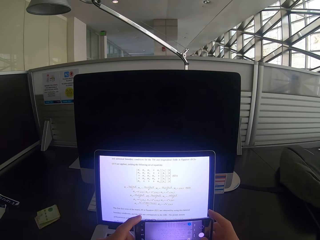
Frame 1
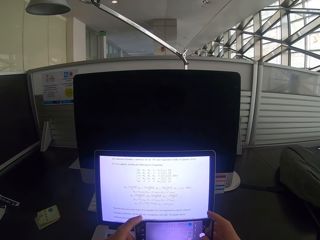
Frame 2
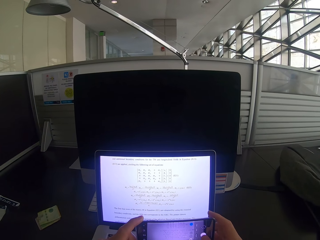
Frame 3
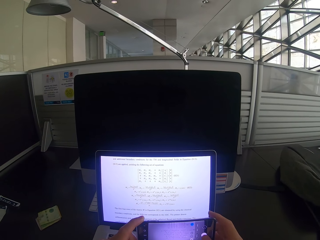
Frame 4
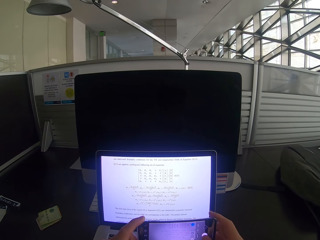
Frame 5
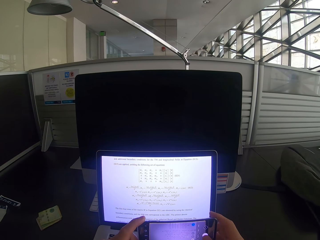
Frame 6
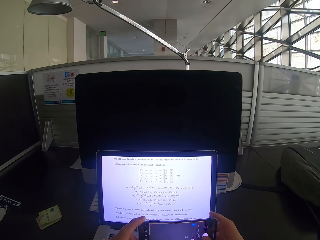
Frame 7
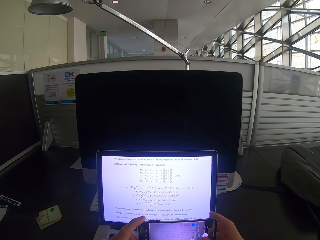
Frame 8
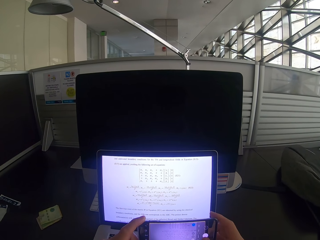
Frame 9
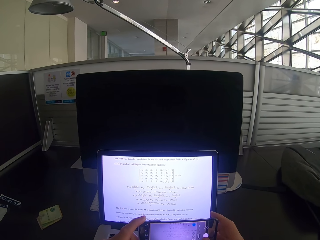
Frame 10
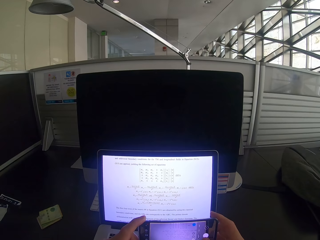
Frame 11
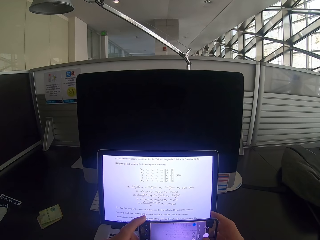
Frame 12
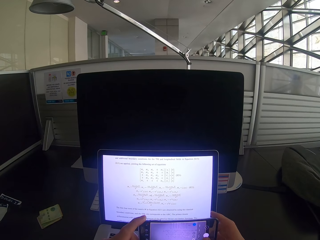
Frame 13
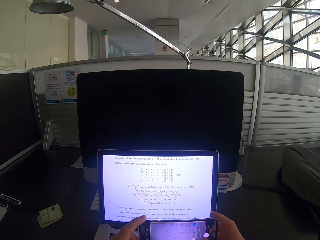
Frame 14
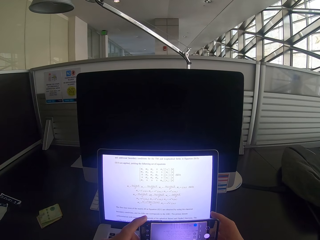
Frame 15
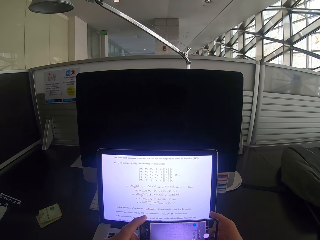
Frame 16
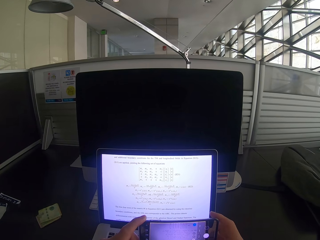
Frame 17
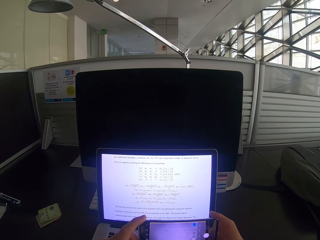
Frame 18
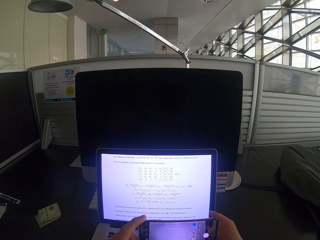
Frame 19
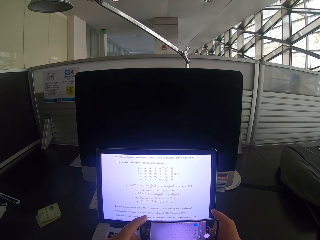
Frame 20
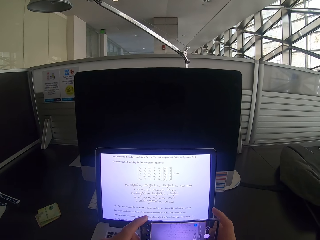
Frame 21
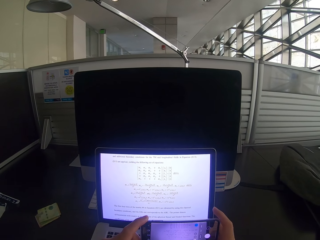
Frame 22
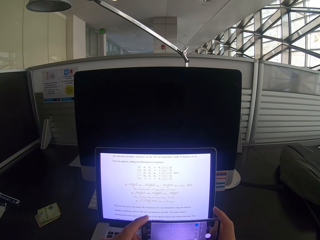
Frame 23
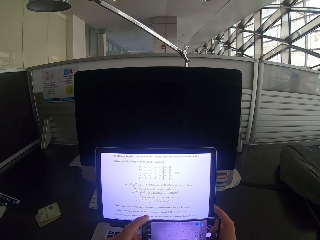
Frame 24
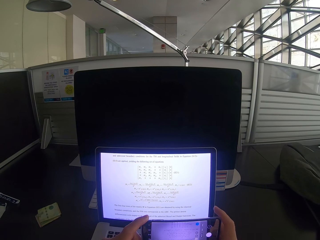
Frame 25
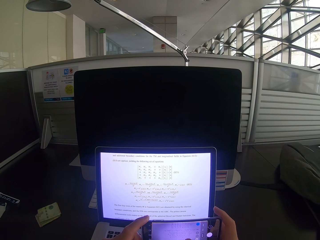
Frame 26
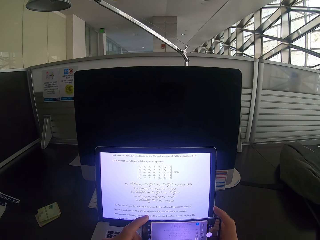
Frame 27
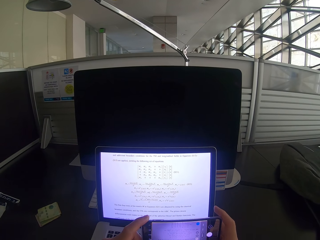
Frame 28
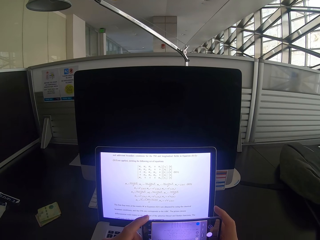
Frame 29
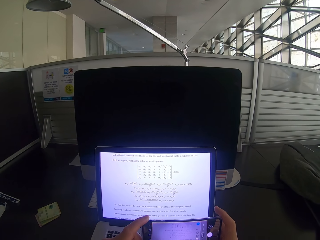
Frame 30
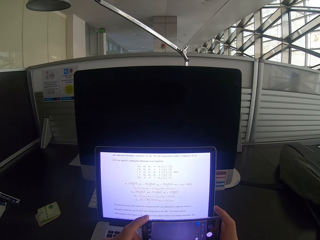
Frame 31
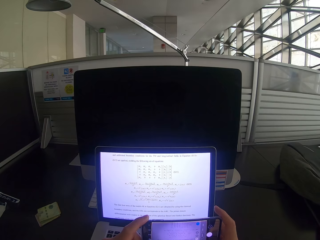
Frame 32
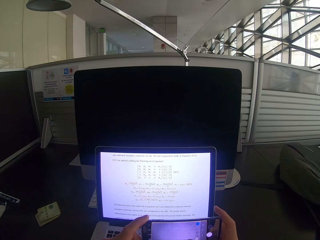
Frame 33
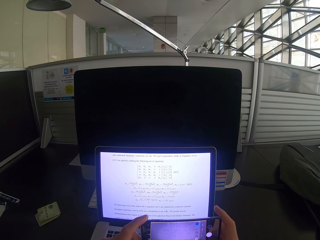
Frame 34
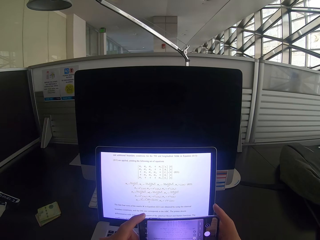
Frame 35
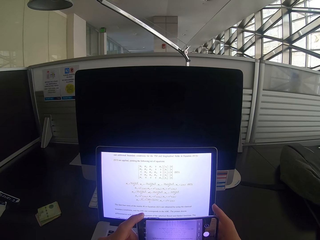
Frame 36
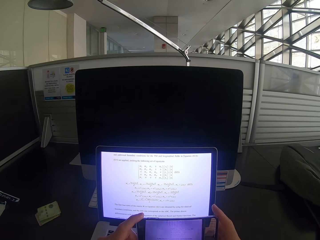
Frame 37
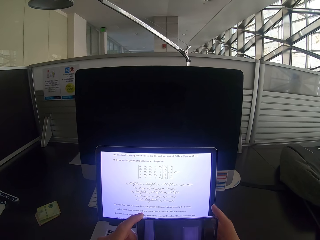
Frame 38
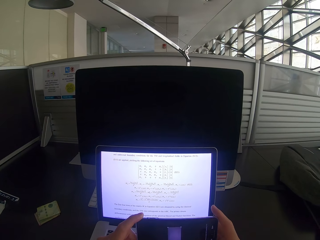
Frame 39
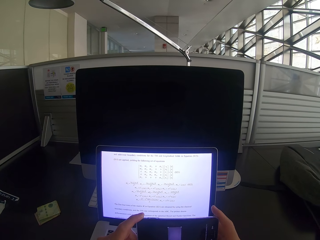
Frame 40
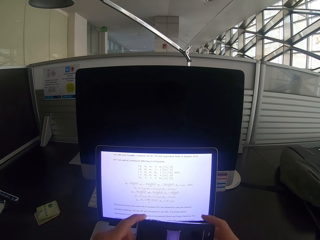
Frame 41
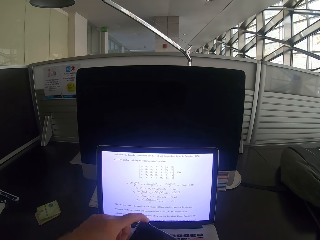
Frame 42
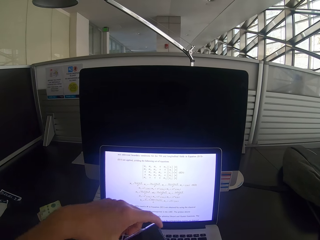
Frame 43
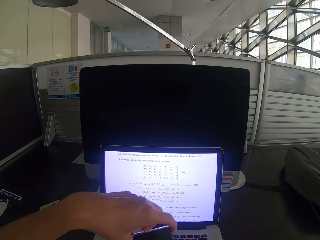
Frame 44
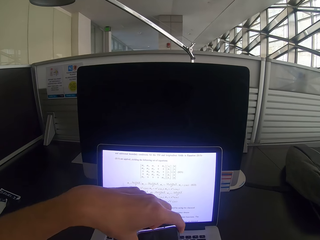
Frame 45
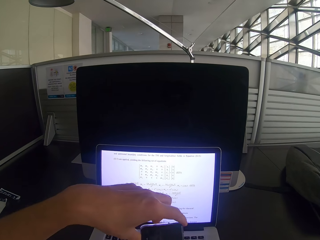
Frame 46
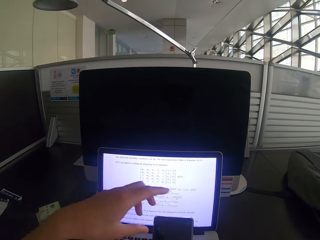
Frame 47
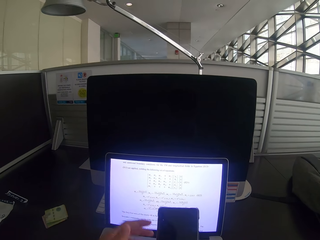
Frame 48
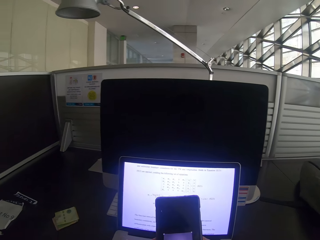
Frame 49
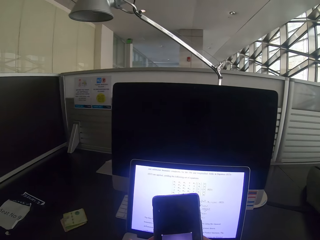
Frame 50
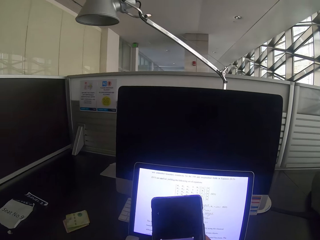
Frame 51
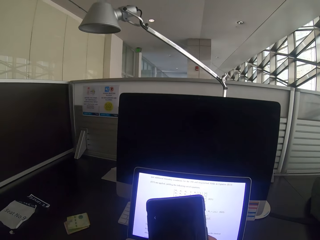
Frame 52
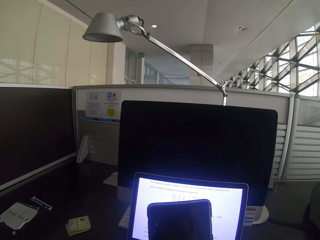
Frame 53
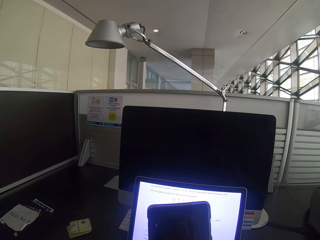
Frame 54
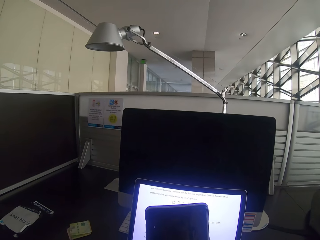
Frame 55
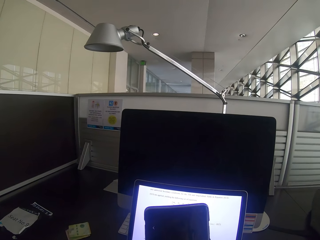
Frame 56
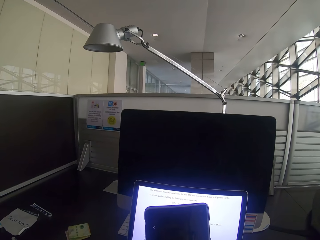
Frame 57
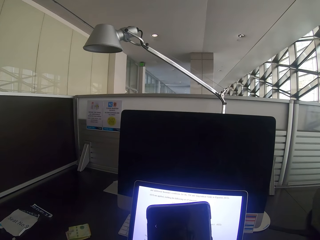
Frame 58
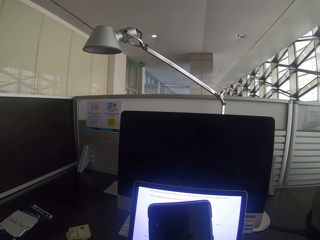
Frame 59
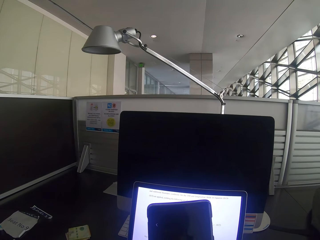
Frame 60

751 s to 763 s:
The camera wearer holds the phone. They take a photo shot. They touch the phone. They take a photo shot. They touch the phone. They scroll the phone. They turn the phone. They hold the phone.

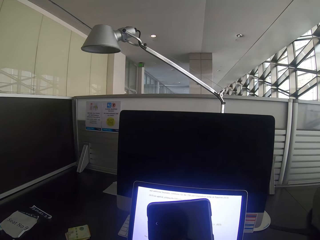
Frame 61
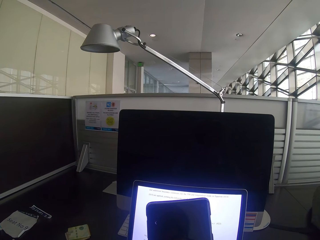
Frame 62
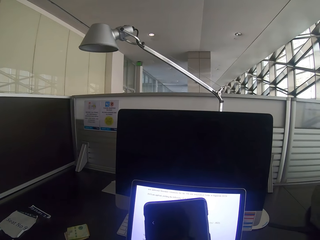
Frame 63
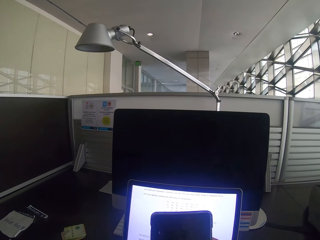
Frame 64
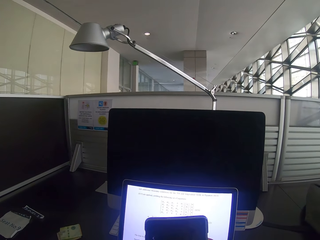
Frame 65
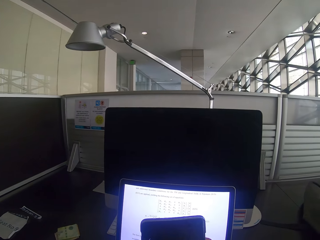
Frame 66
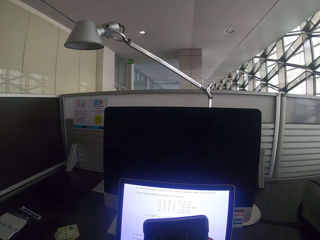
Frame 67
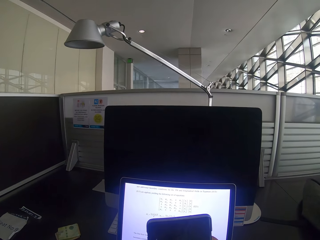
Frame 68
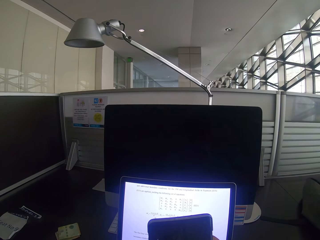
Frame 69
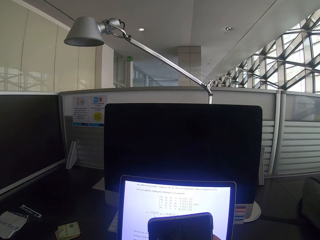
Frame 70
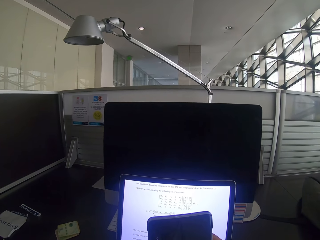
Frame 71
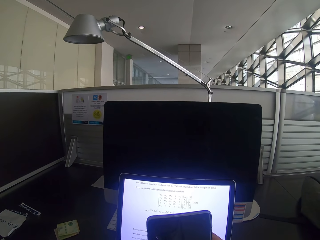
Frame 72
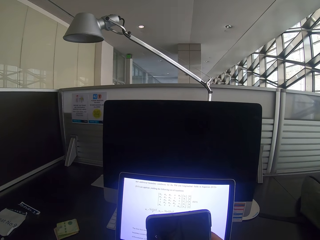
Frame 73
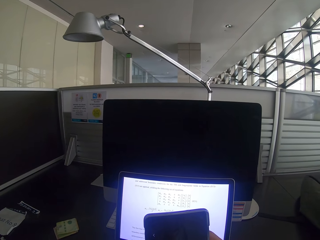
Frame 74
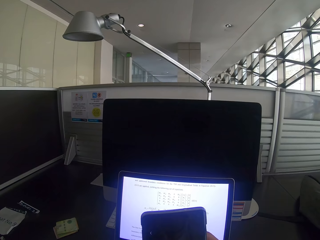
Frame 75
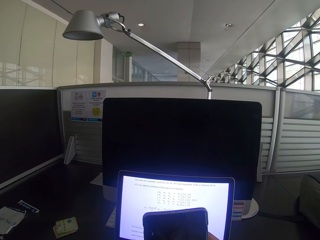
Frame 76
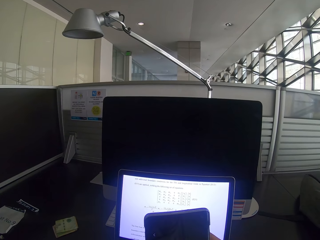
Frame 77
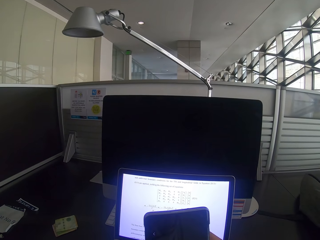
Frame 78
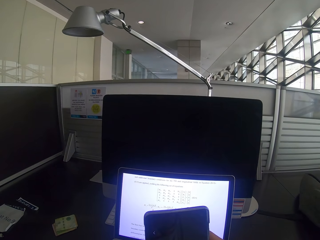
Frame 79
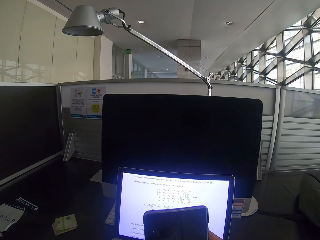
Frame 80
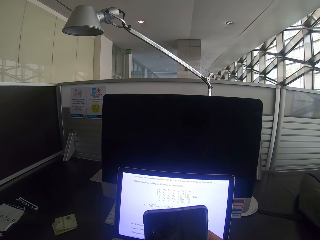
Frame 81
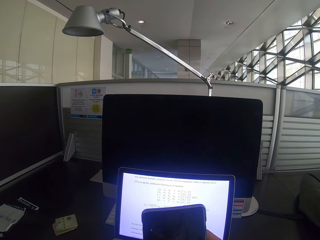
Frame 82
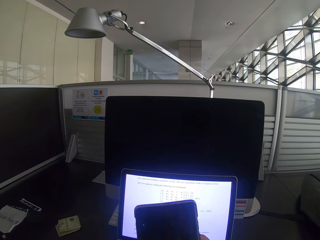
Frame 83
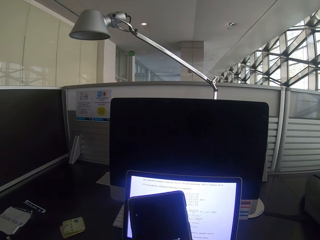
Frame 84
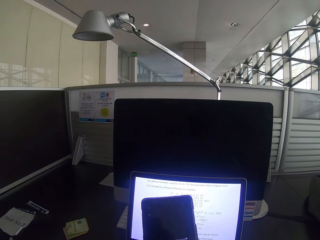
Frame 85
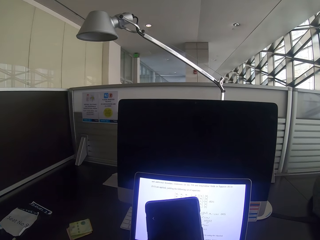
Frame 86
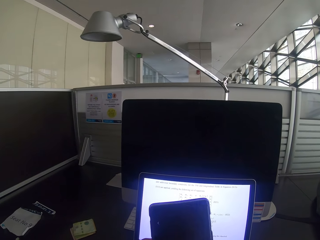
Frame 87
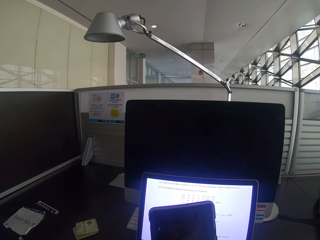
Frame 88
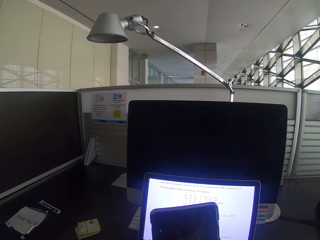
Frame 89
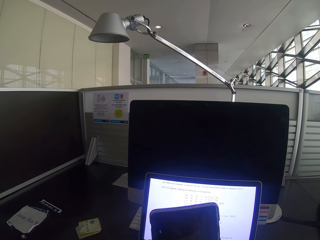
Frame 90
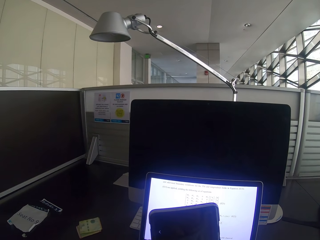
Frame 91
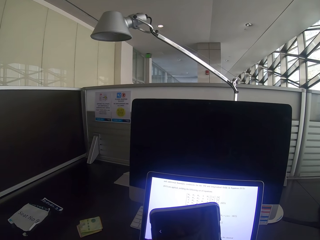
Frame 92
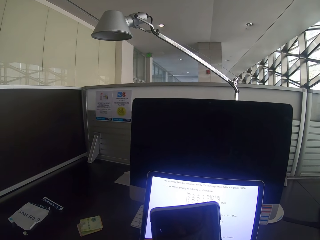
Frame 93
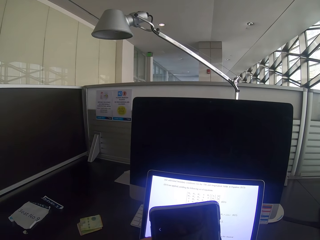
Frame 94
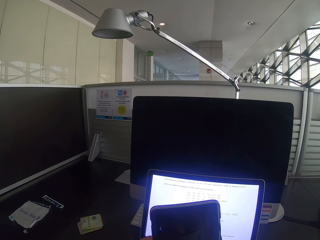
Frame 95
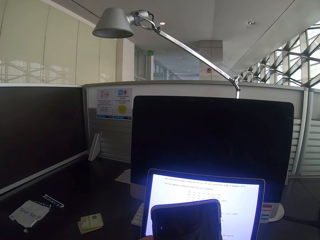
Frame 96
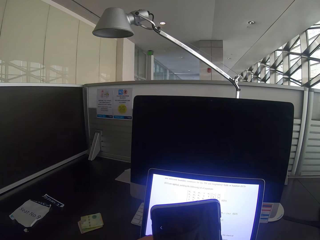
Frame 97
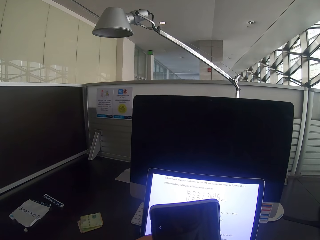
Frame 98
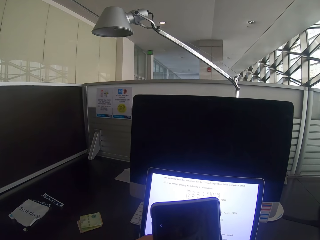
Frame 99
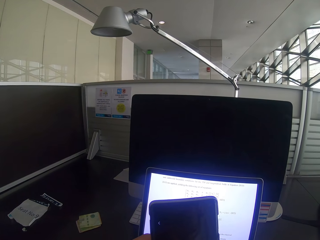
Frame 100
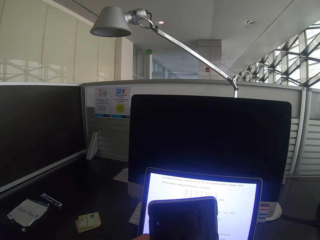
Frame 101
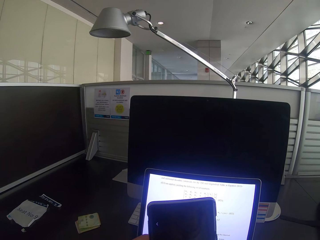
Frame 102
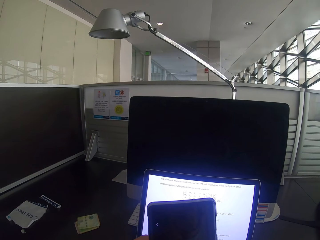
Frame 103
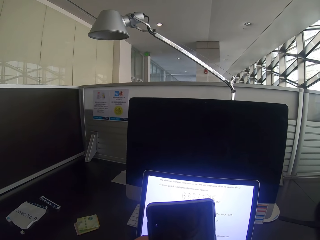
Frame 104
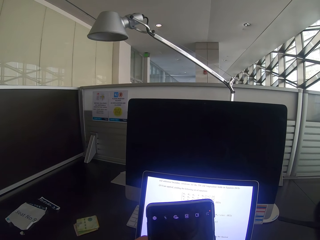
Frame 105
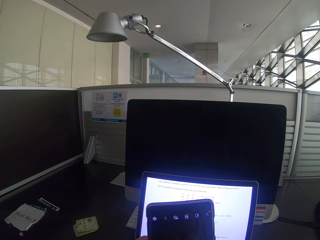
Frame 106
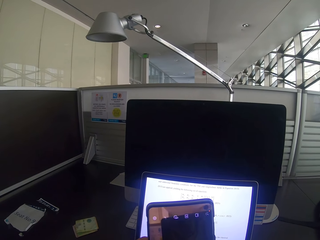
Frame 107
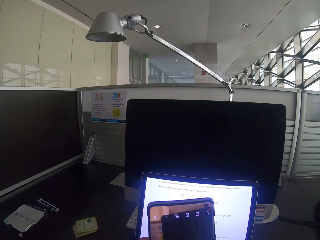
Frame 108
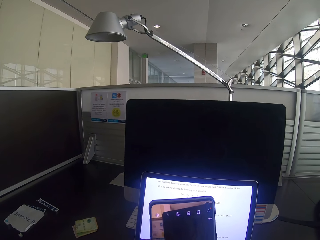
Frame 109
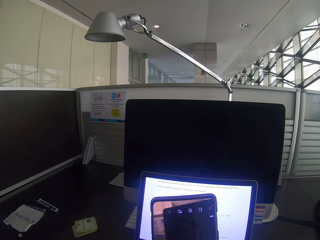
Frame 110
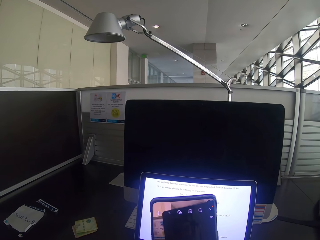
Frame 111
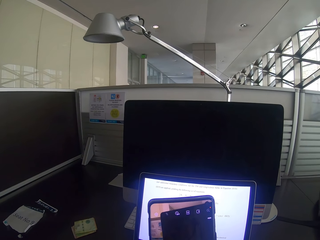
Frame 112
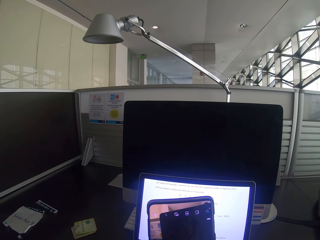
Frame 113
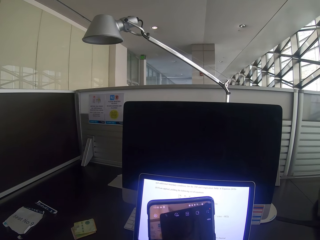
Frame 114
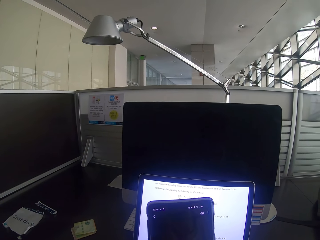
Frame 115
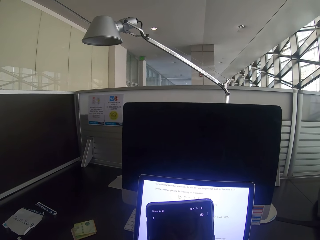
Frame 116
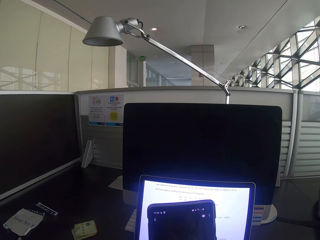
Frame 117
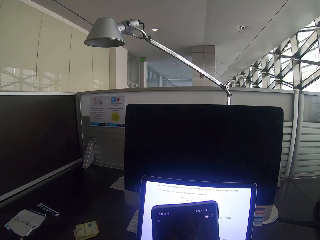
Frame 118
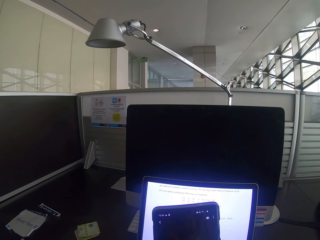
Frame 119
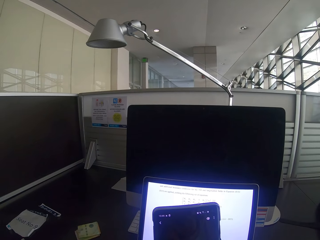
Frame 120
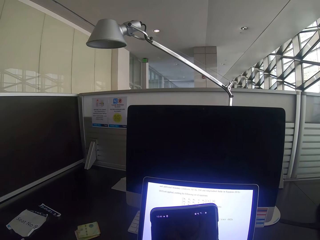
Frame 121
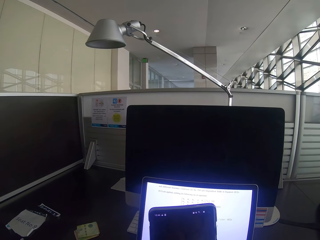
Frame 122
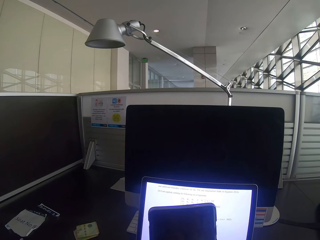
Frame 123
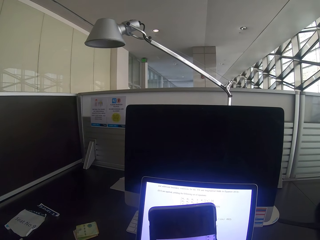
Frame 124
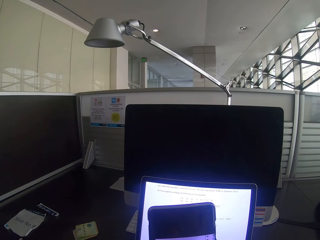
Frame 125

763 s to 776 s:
The camera wearer looks at the phone. They operate the phone. They scroll the phone. They look at the phone.
